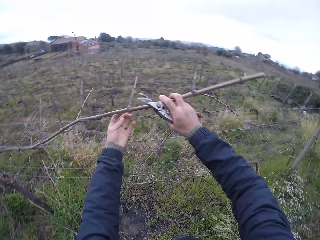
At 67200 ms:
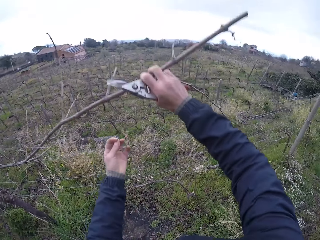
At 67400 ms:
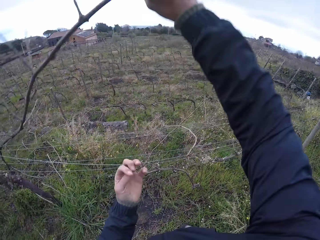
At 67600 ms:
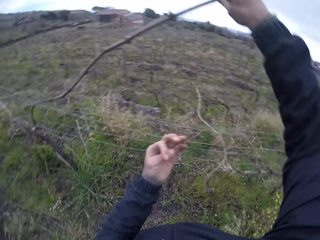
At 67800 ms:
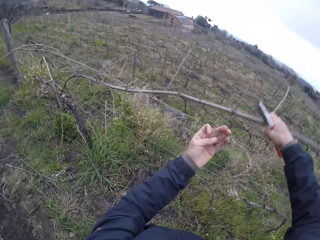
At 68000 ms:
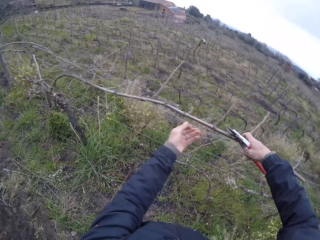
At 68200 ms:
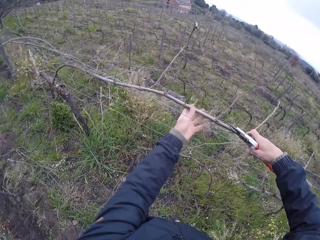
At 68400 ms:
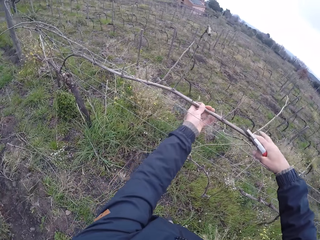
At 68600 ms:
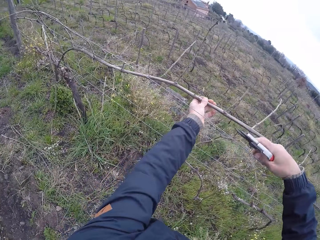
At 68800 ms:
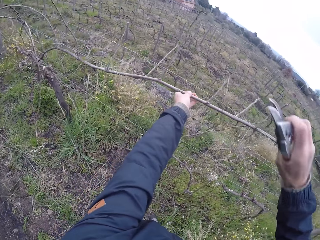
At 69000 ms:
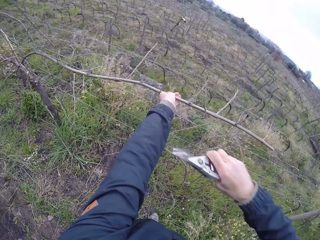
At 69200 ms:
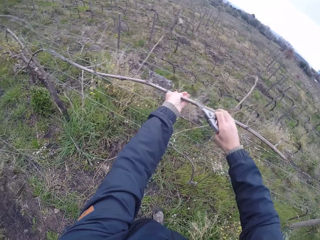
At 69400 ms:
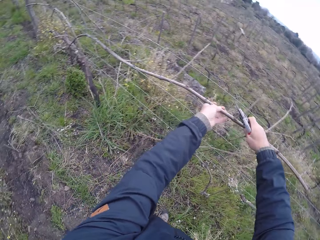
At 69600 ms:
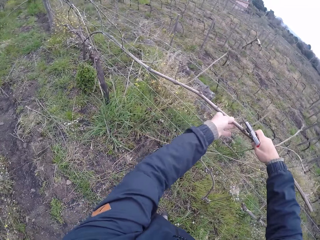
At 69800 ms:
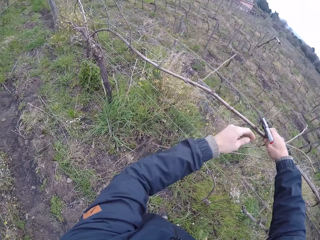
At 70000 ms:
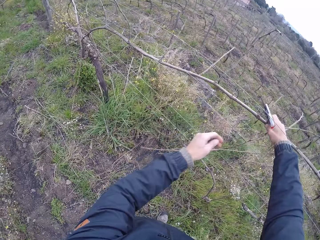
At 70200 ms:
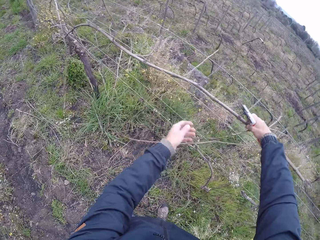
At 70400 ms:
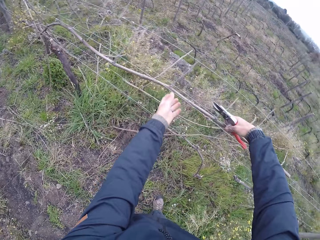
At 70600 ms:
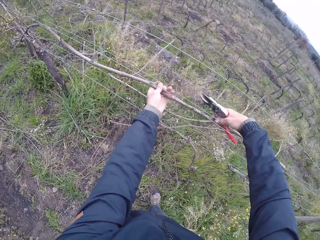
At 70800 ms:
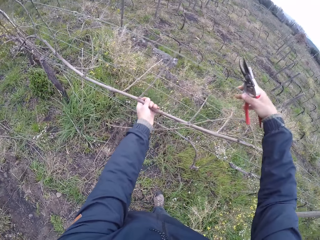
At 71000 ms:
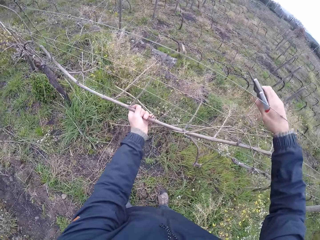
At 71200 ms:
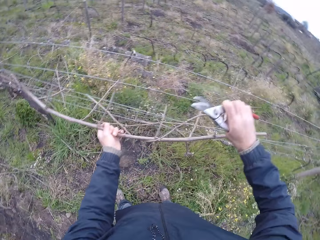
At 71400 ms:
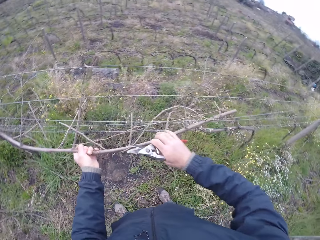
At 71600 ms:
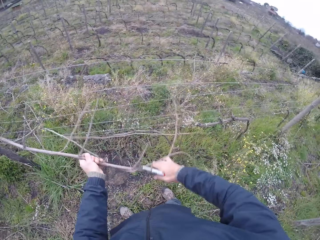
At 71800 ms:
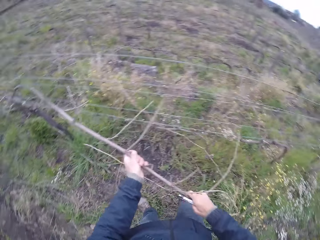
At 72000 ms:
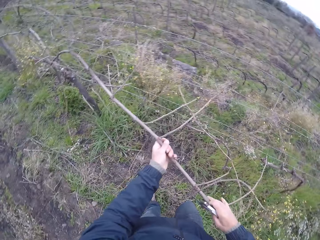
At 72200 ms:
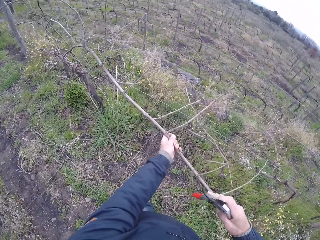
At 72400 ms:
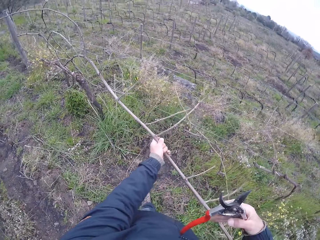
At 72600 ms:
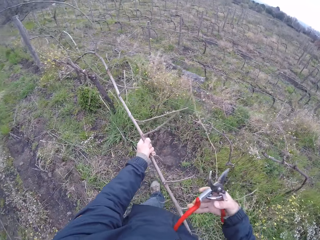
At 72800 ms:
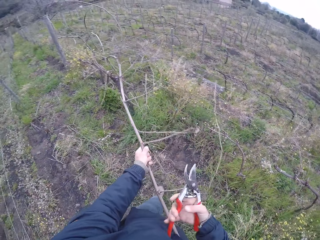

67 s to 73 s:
The camera wearer holds a wire on the fence with his left hand. He removes the stick from the fence with both hands.

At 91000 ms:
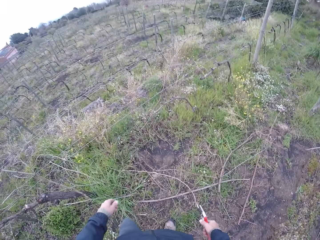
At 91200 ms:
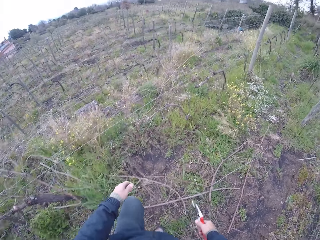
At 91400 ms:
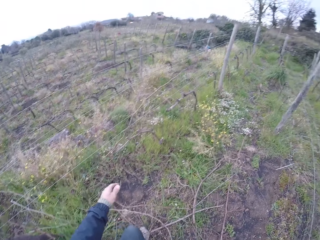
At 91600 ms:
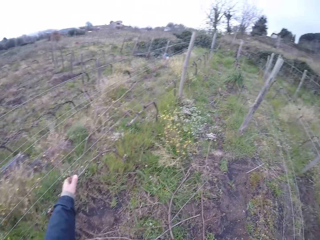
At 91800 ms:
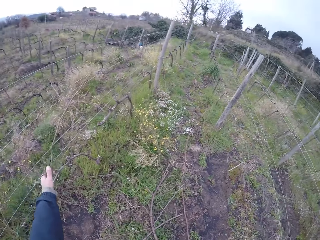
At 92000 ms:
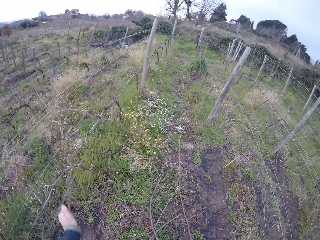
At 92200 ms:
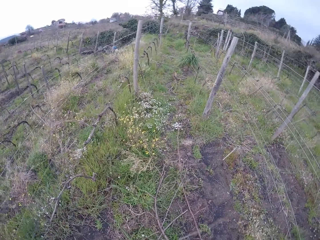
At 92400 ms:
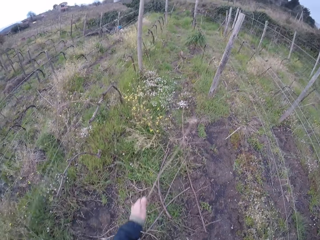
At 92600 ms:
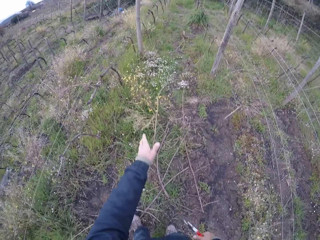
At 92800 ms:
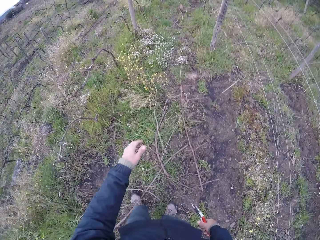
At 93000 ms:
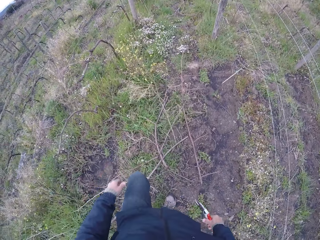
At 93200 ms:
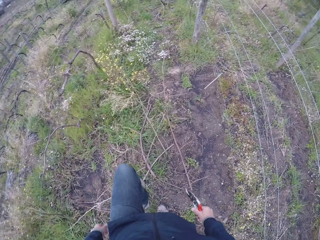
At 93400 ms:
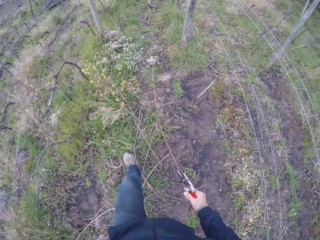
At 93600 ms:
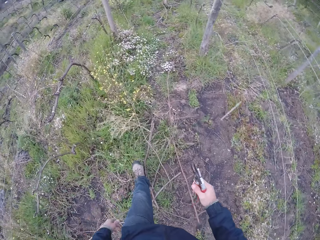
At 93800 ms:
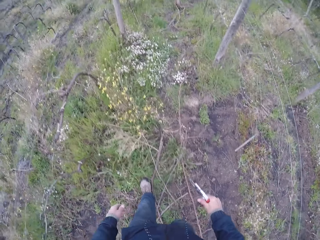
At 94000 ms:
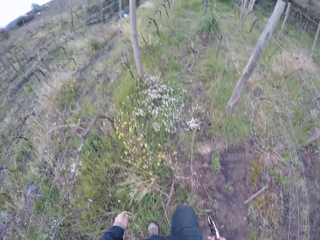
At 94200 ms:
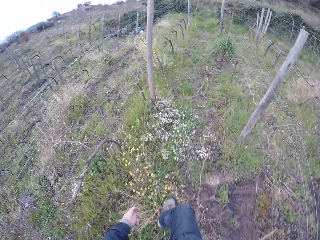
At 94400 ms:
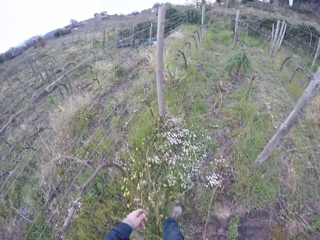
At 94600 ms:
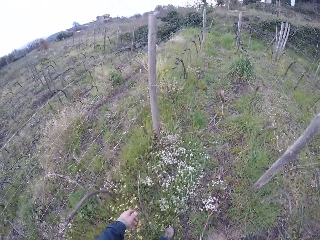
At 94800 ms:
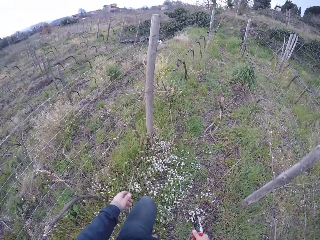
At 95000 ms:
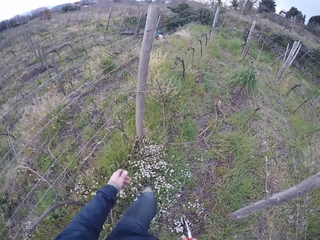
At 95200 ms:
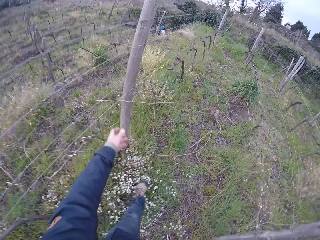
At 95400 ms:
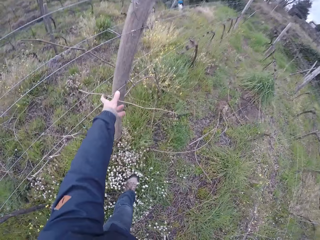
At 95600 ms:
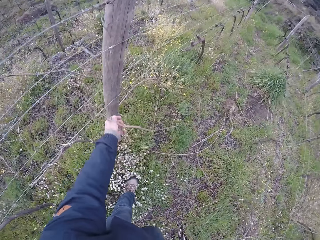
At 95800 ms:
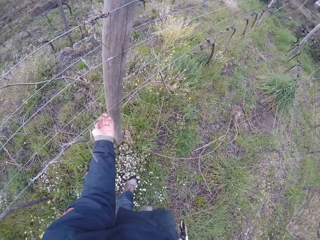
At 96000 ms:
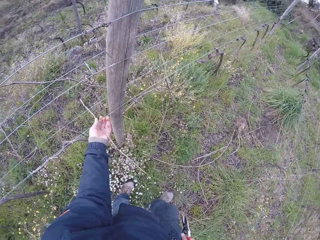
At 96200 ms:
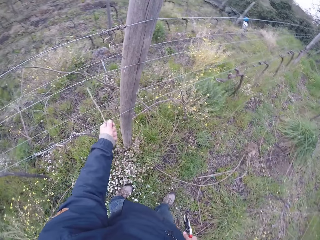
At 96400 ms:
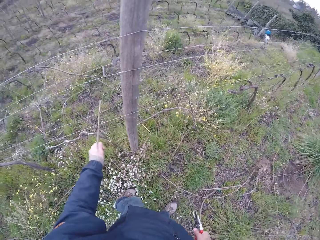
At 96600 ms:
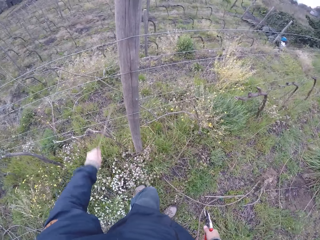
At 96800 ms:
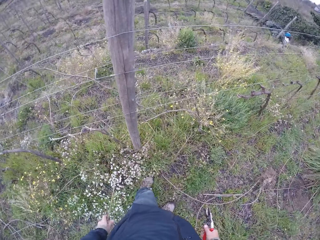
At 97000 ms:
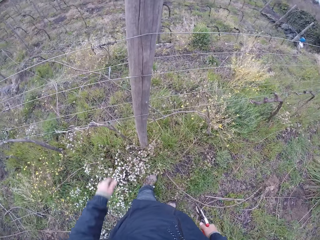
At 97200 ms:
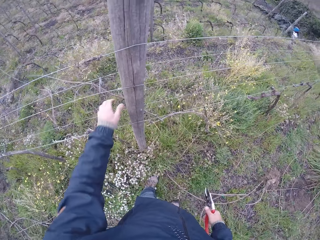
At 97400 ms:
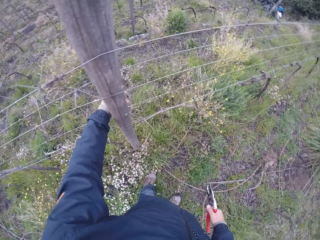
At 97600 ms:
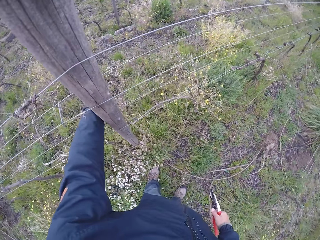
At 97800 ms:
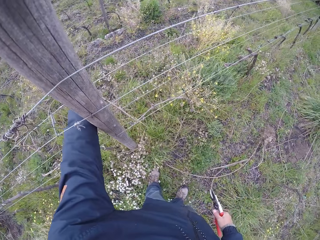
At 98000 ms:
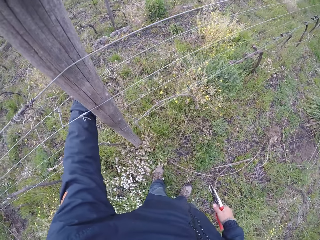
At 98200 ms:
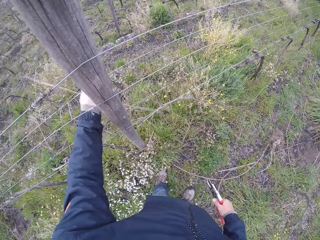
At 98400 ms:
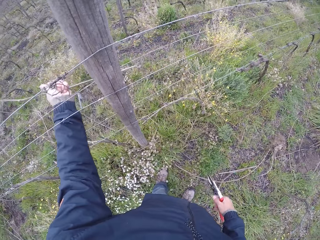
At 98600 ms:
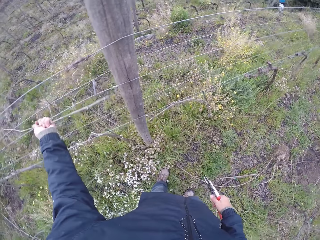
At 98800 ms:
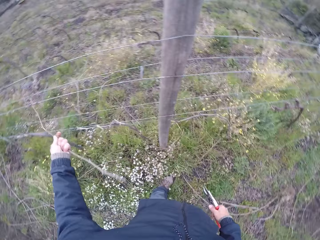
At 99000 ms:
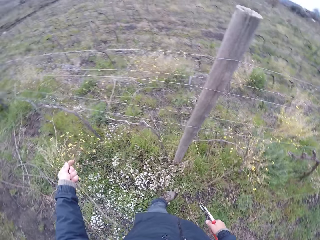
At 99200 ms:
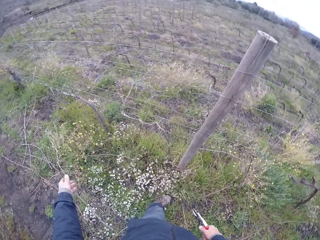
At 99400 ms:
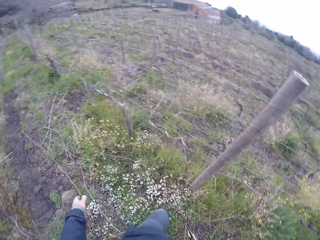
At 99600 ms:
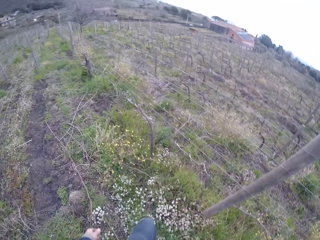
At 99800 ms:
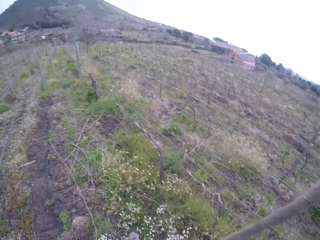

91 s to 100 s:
The camera wearer removes a stick from the fence with his left hand. He drops the stick on the floor with his left hand. He walks around the garden. He removes a stick from the fence with his left hand. He drops the stick on the floor with his left hand. He removes a stick from the fence with his left hand. He drops the stick on the floor with his left hand.

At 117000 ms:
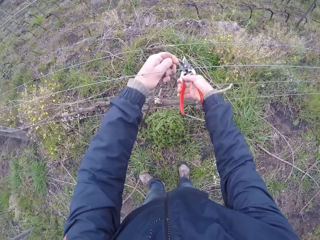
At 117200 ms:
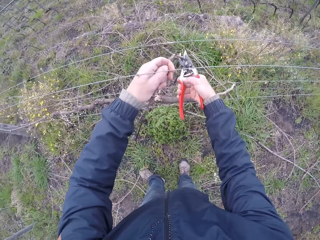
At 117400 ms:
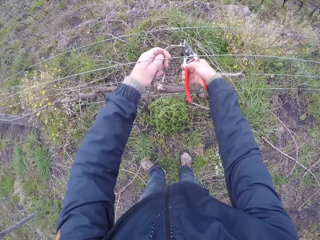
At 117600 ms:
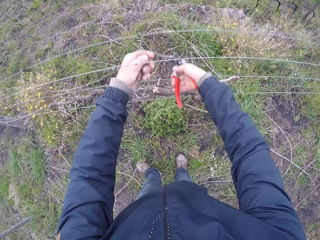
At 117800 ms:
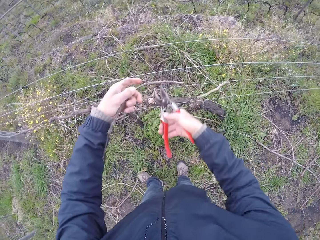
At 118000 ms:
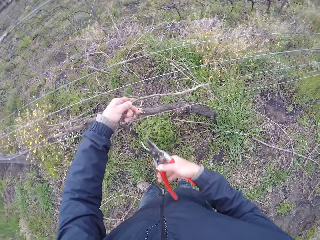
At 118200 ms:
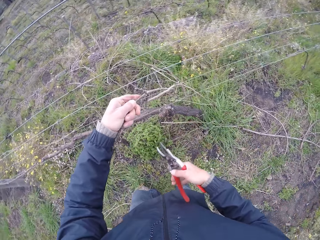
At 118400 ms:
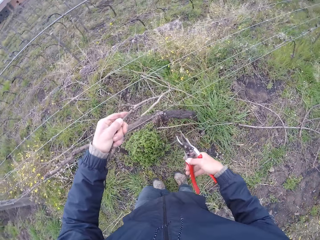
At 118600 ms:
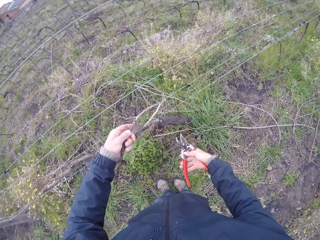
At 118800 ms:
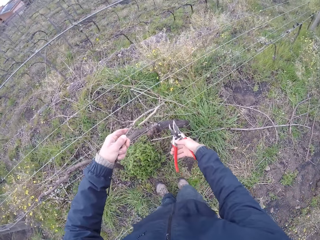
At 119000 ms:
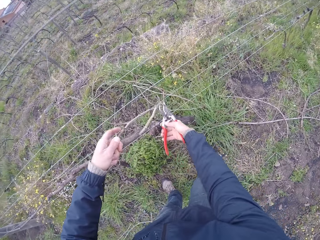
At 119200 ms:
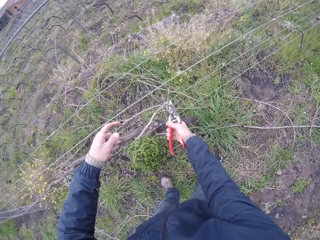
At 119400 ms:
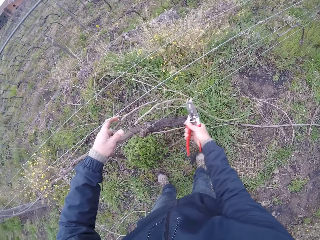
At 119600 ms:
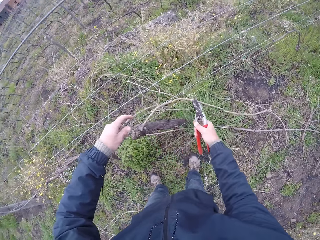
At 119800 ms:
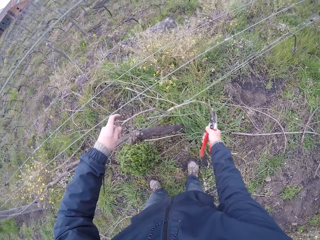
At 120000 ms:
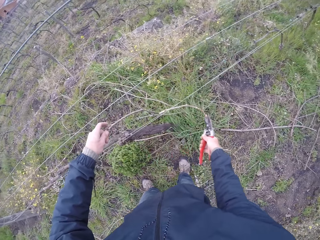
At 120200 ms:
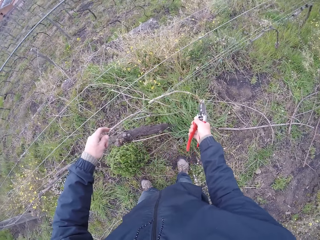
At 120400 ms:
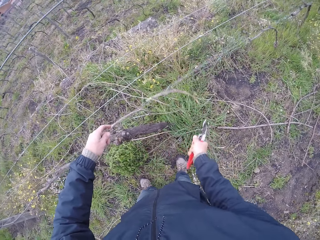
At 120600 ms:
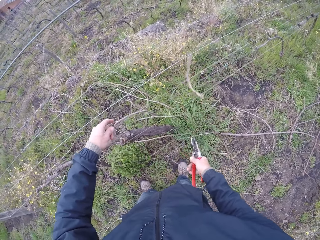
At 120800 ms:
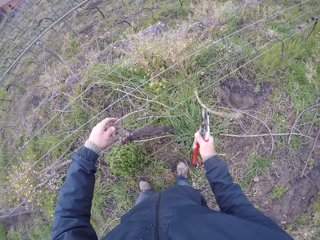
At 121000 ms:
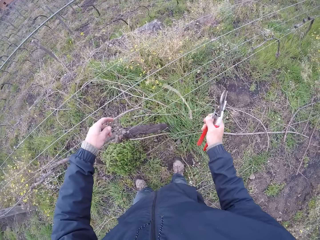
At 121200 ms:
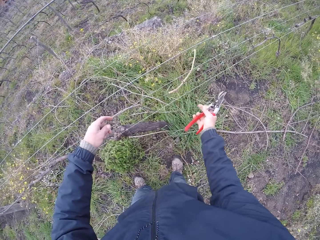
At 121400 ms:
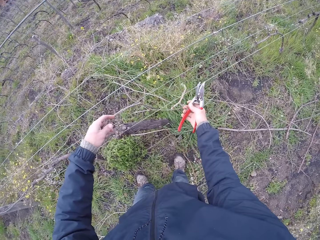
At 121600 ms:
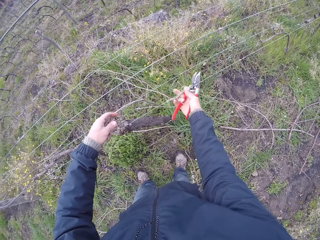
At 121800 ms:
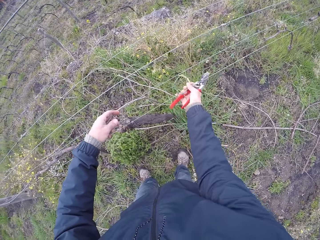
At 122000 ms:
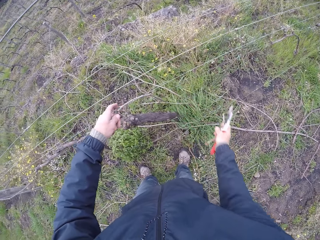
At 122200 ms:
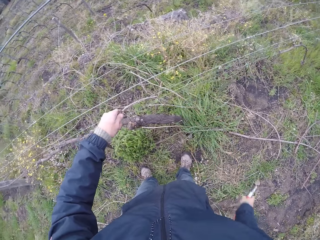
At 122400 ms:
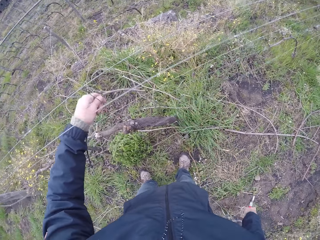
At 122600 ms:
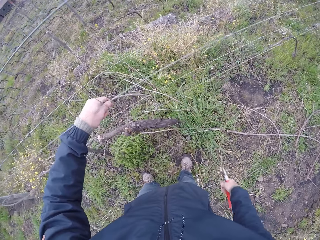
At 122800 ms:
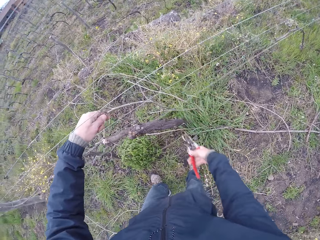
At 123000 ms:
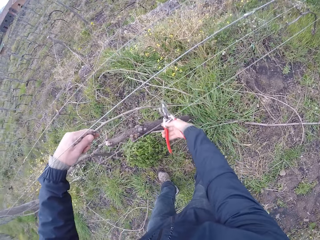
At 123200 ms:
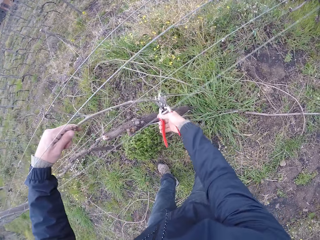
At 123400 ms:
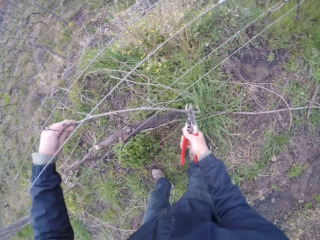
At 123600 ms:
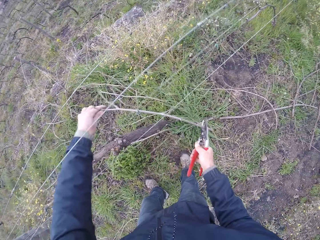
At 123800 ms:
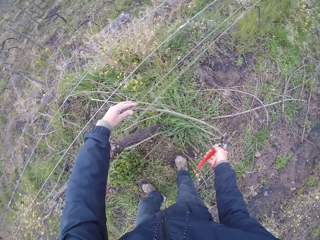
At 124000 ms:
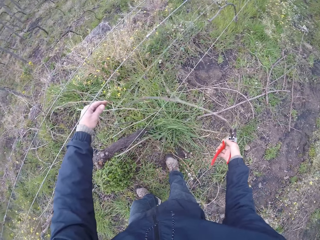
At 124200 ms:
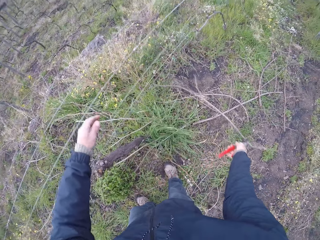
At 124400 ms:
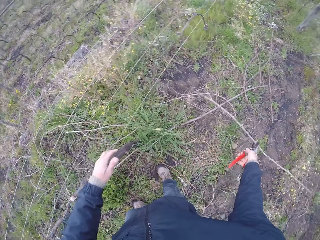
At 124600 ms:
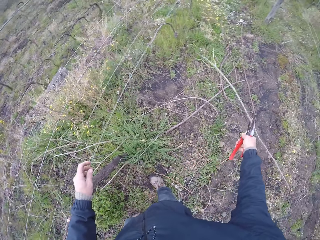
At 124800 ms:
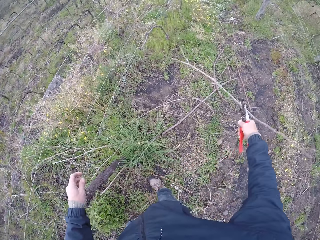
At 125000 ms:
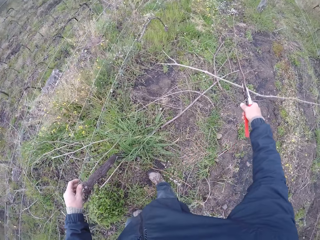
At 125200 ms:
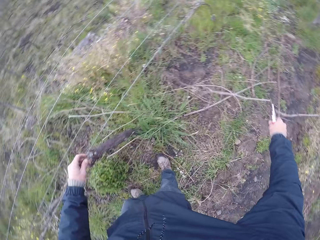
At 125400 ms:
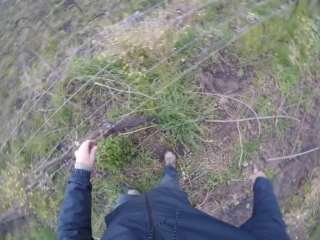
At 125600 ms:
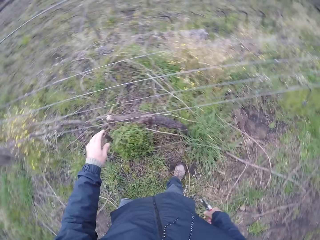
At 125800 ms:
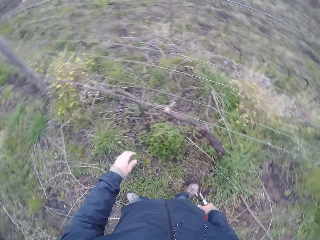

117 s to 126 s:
The camera wearer pulls a branch. He cuts the branch with a shear. He removes the stick from the fence with his right hand. He drops the stick on the floor with his right hand. He cuts the stick with the wire cutter in his right hand. He drops the stick on the floor with the wire cutter in his right hand.
